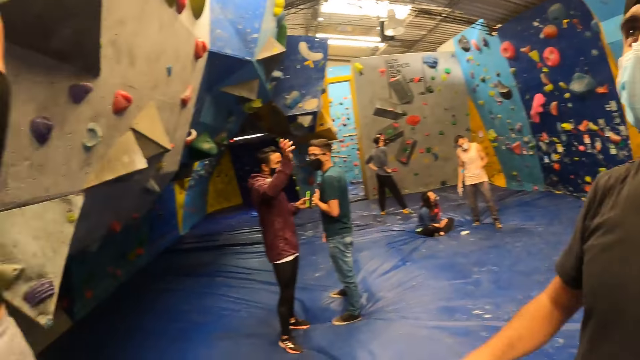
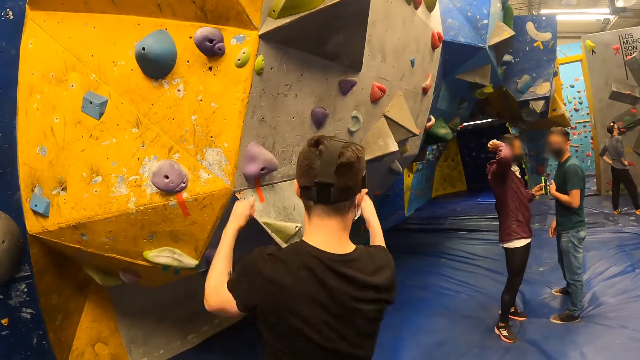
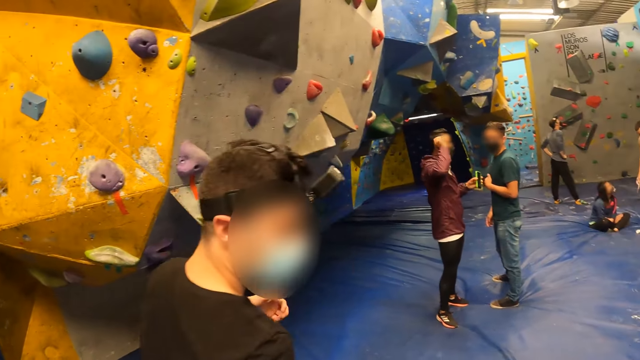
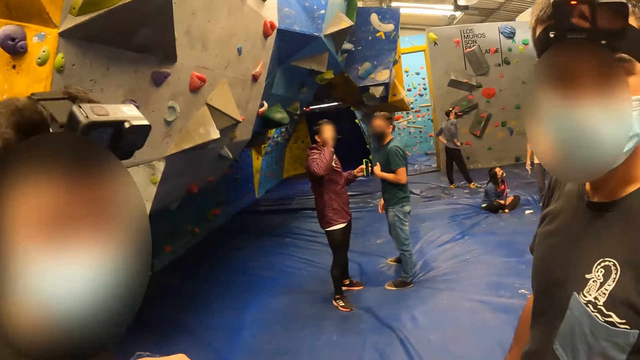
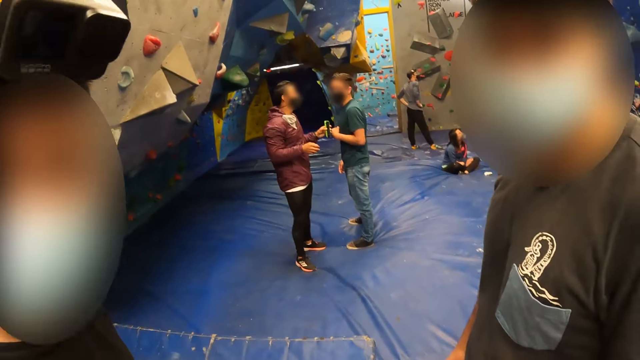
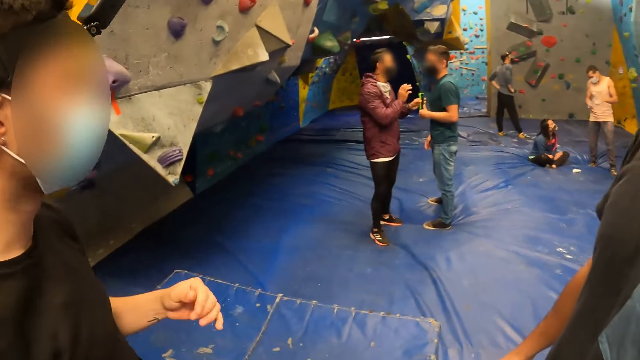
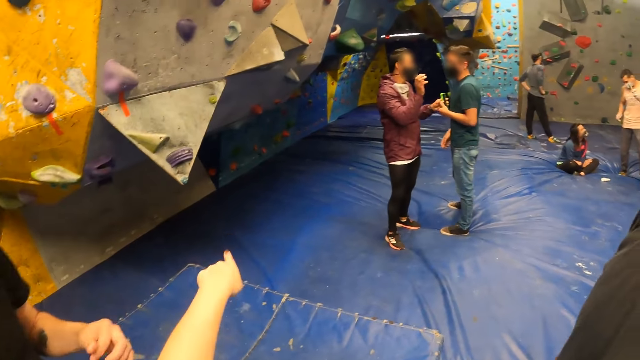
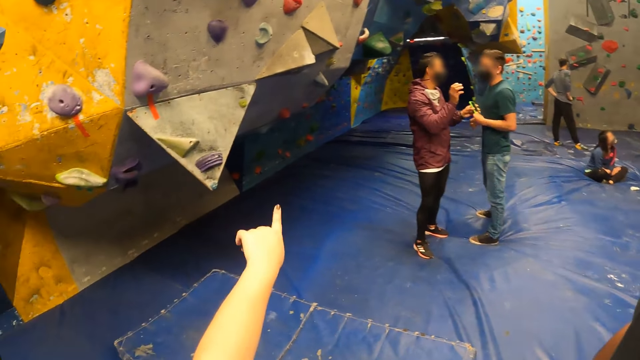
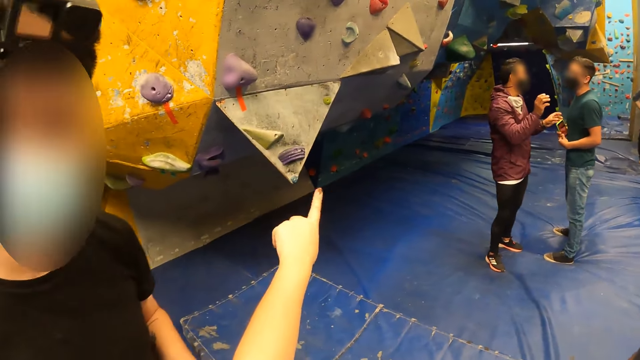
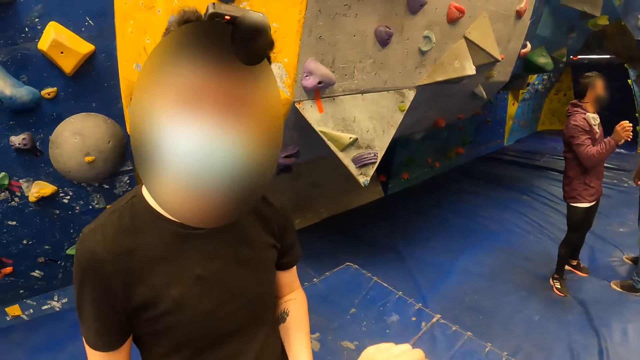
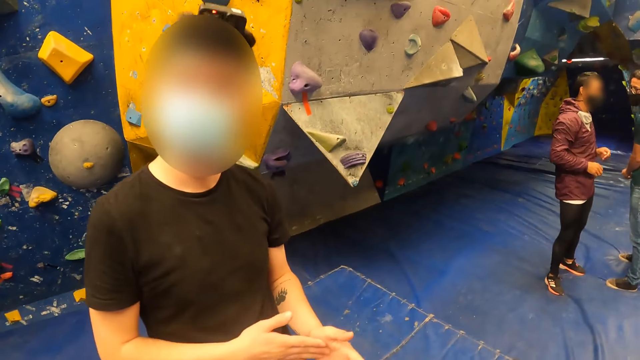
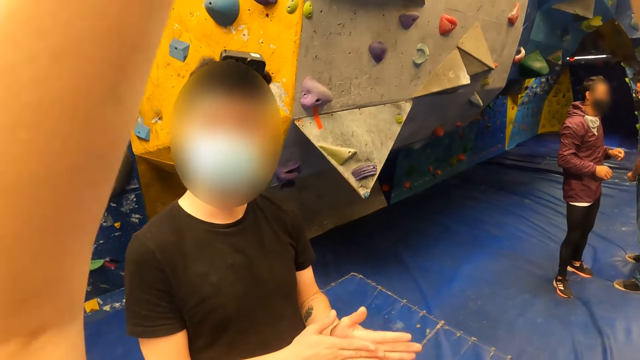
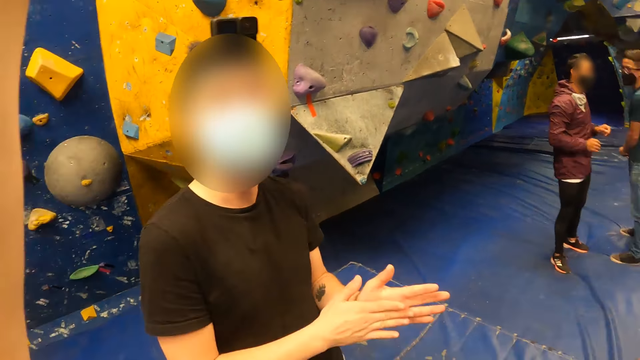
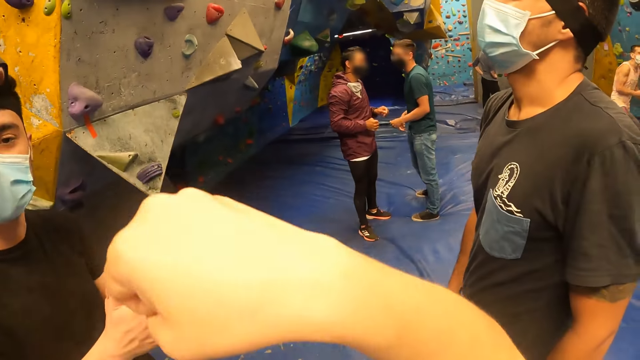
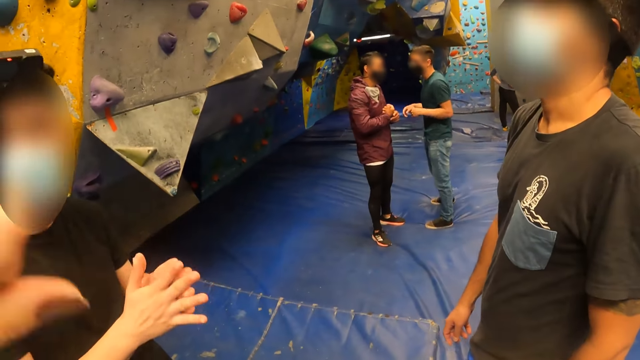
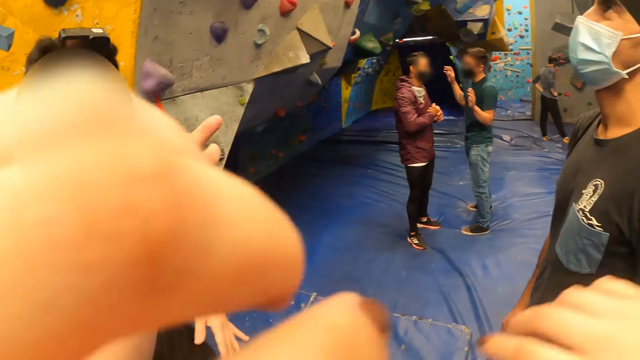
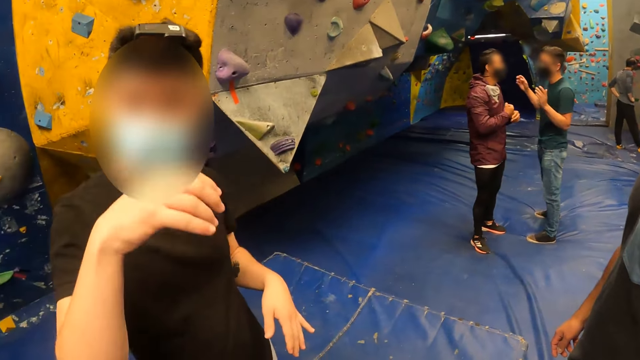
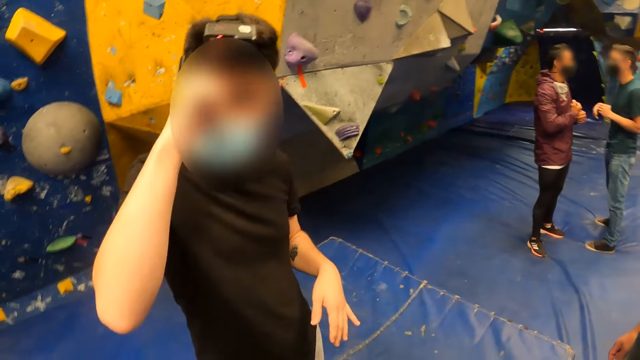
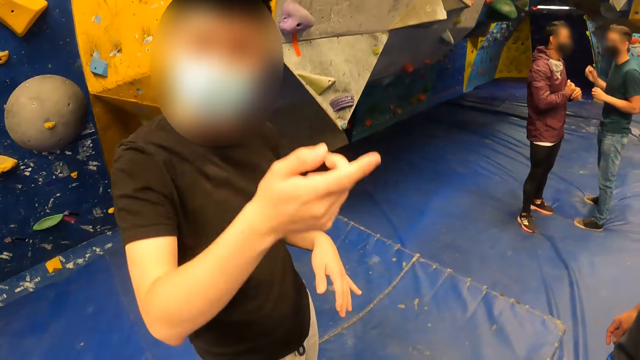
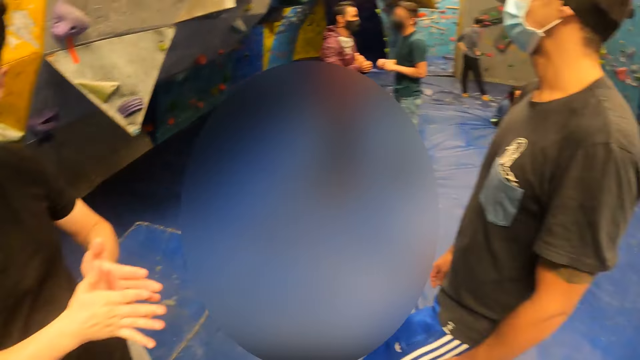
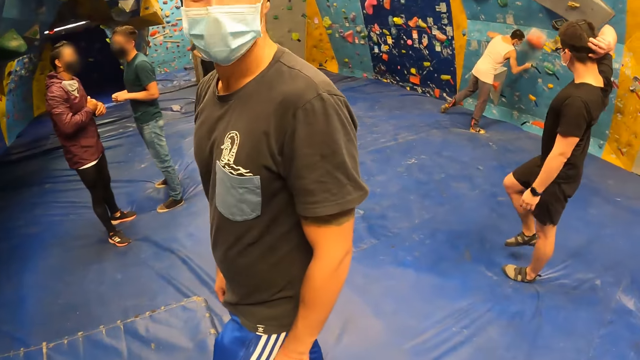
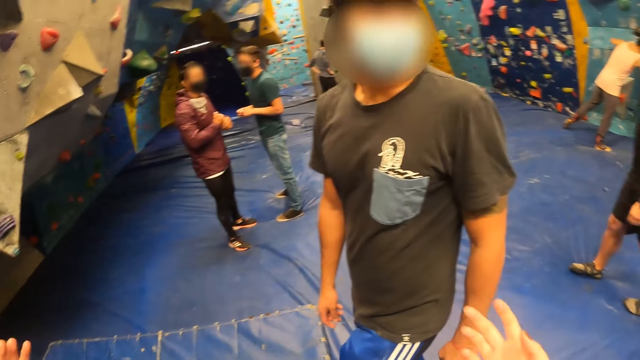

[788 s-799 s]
The man jumps down from the wall. The camera wearer moves the hand. They move the hand again. The man scrubs the face.

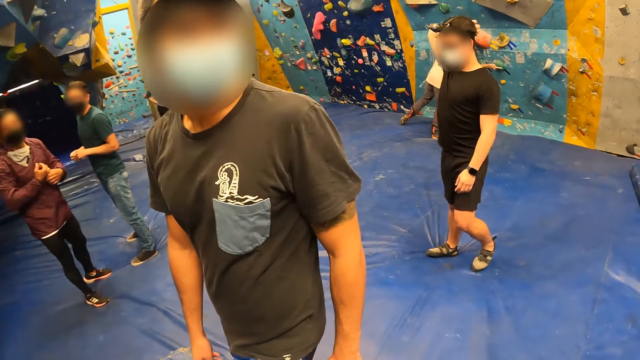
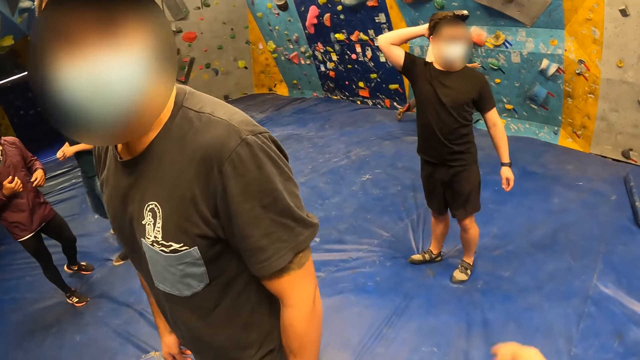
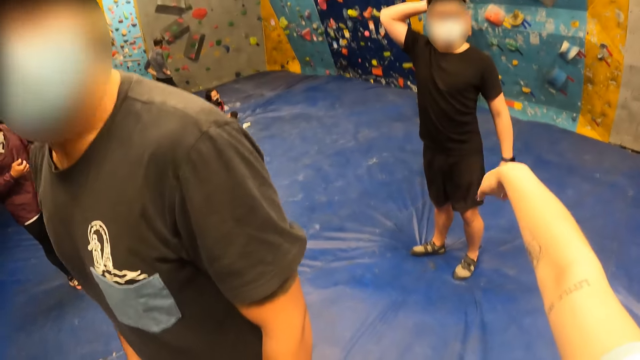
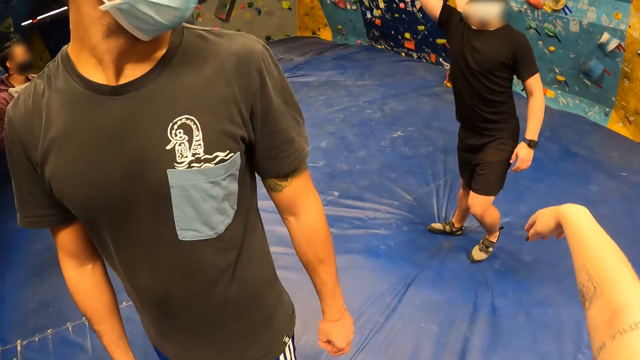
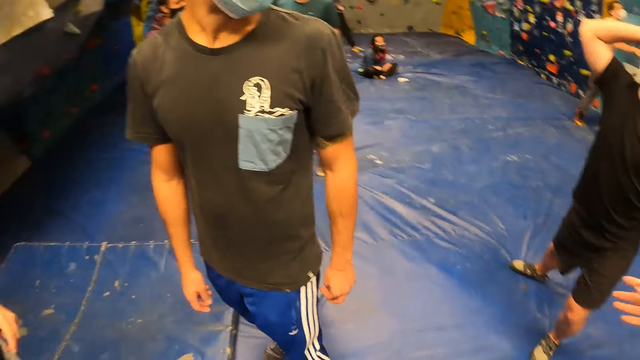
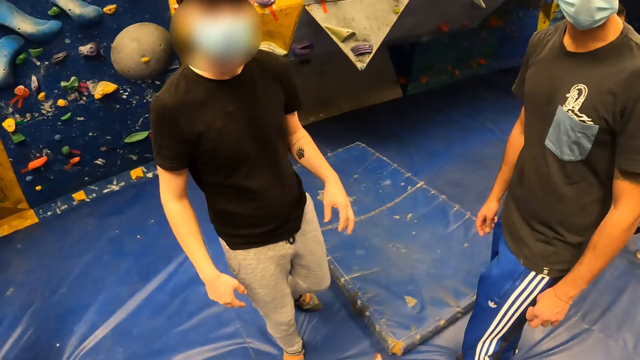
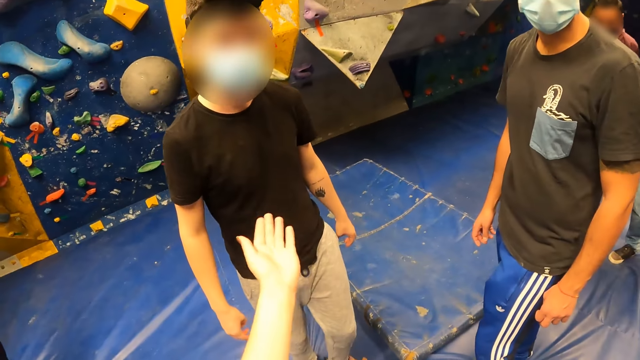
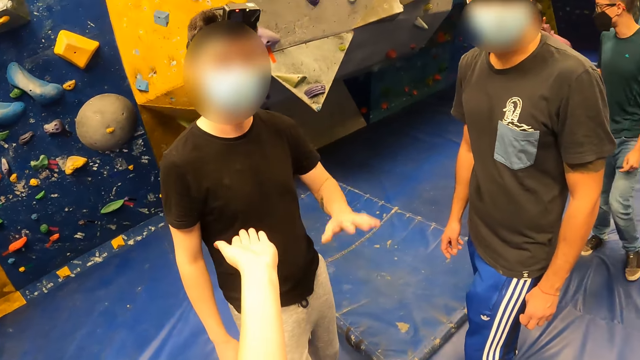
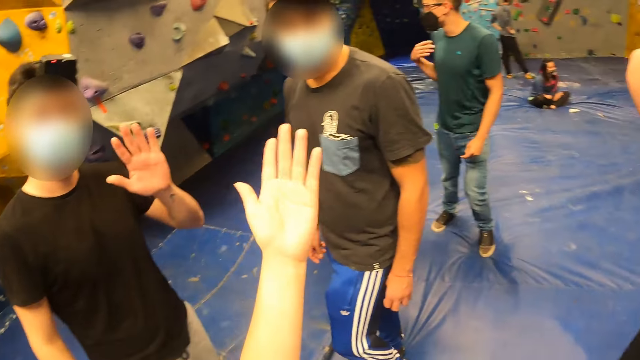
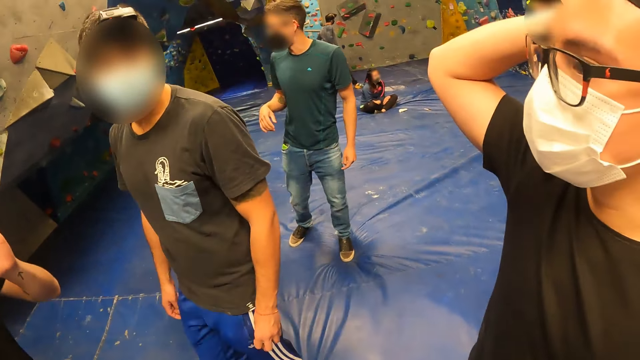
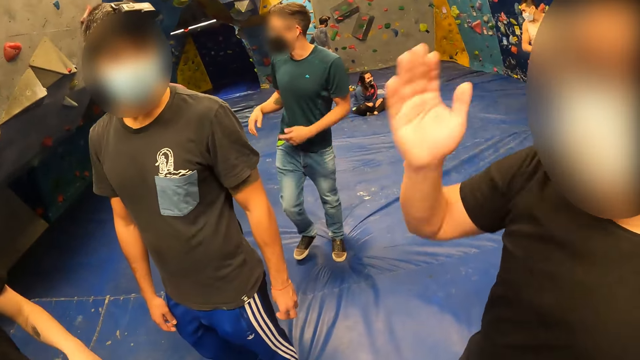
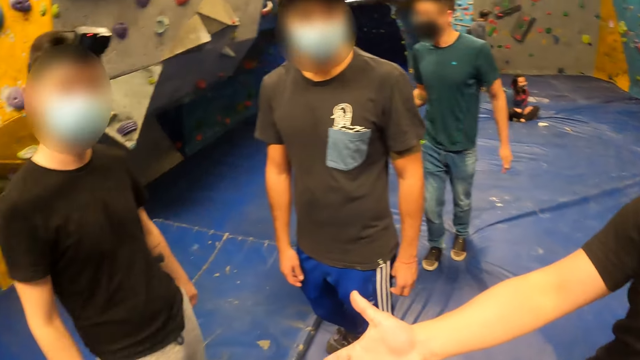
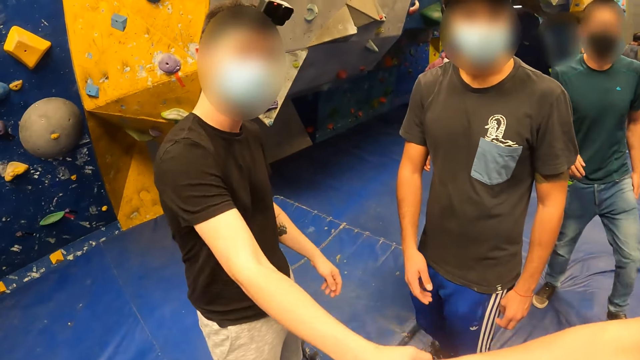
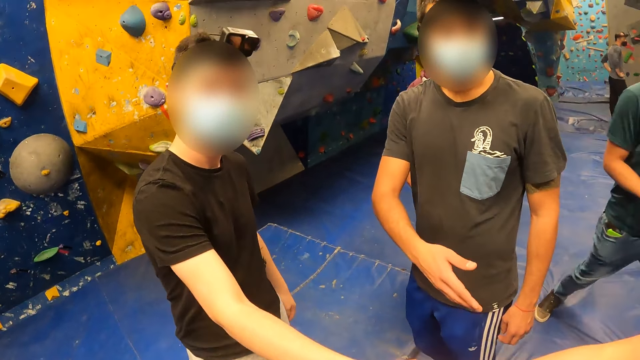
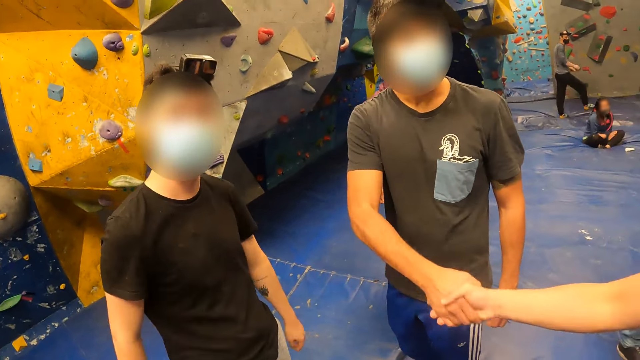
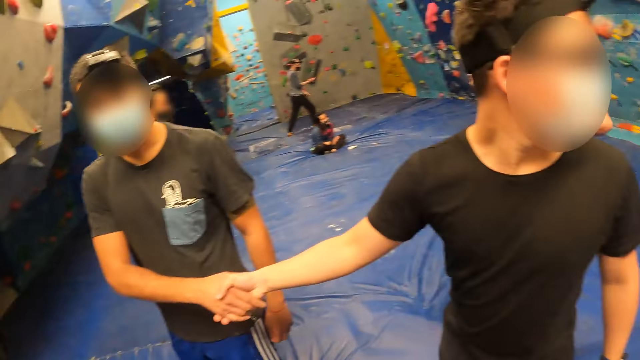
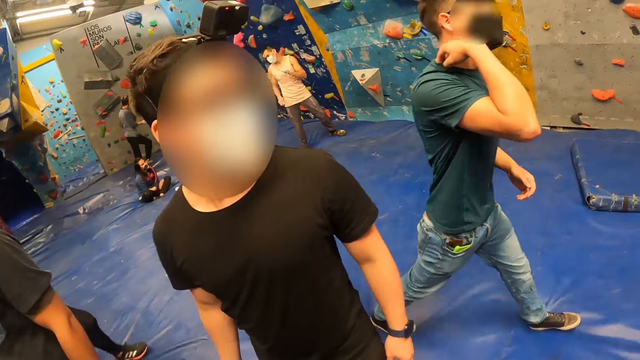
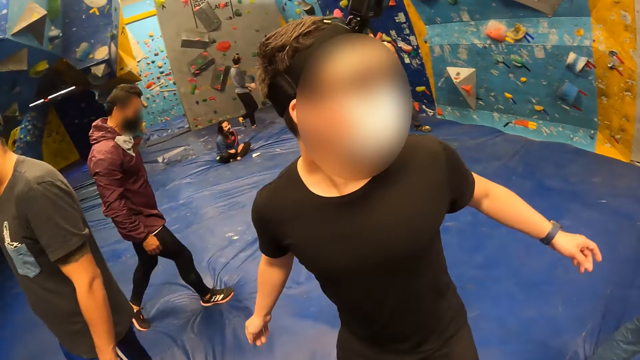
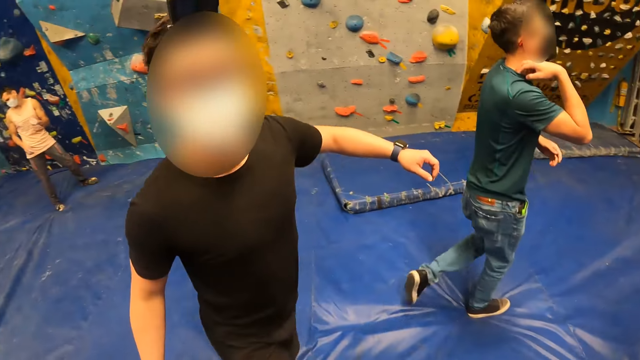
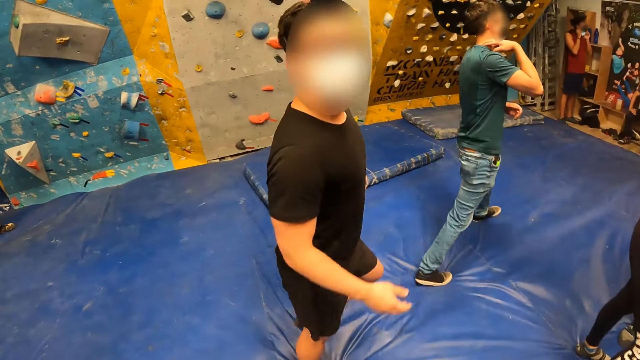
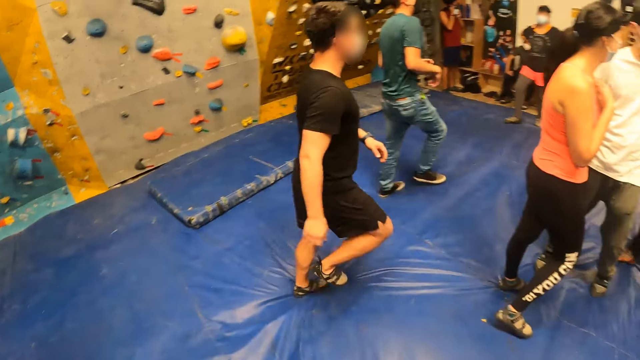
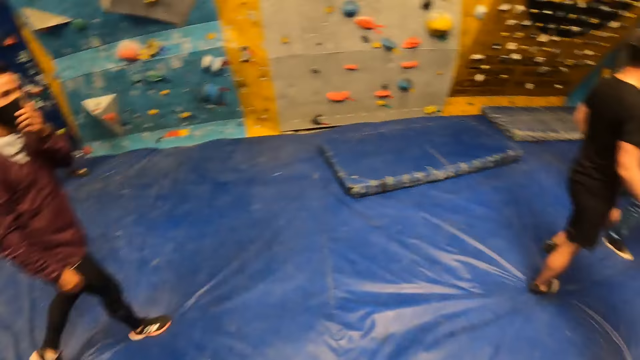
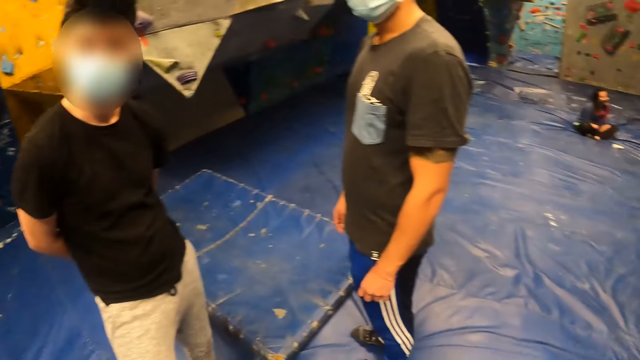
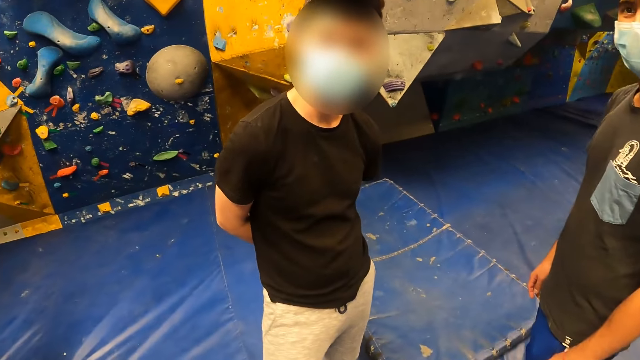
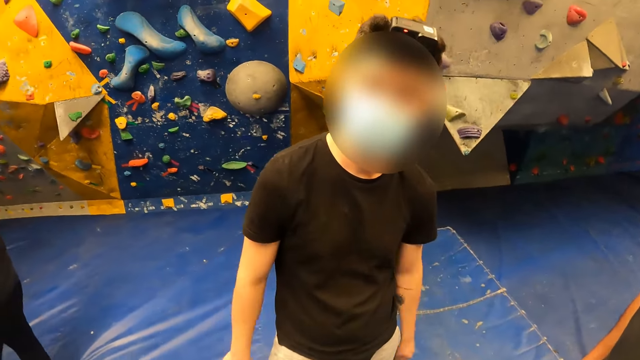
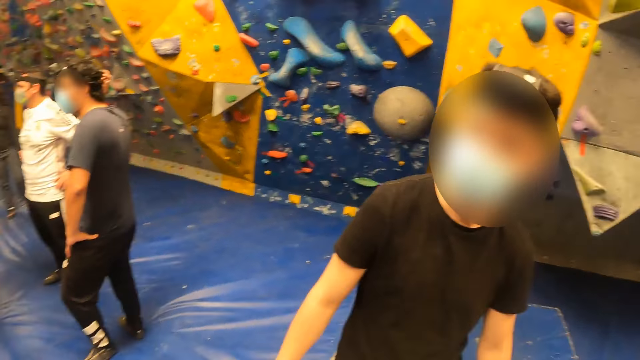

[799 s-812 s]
A man fidgets. Another man walks to the camera wearer. Another man fidgets. Another man fidgets. Another man fidgets. The man who walks to the camera wearer shakes another man with his right hand. One of the men moves the hand. The man who walks to the camera wearer shakes another man with his right hand. A man salutes. A man walks on the surface. Another man walks on the surface.
